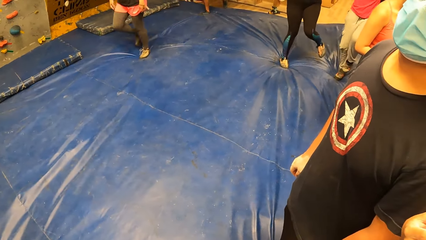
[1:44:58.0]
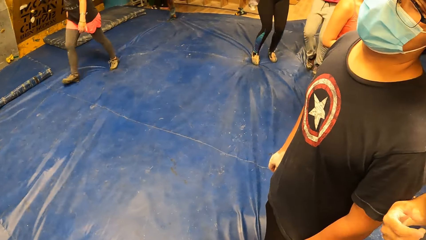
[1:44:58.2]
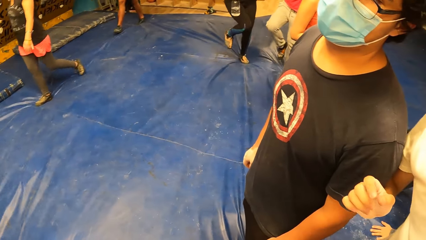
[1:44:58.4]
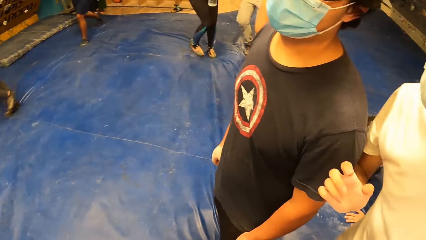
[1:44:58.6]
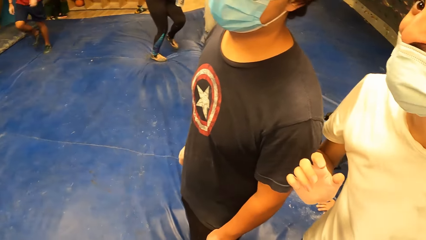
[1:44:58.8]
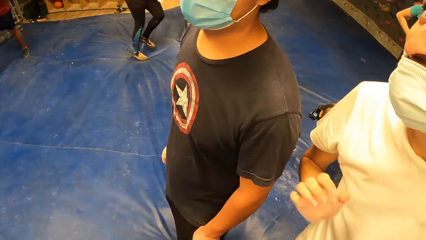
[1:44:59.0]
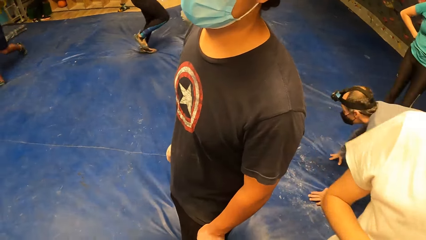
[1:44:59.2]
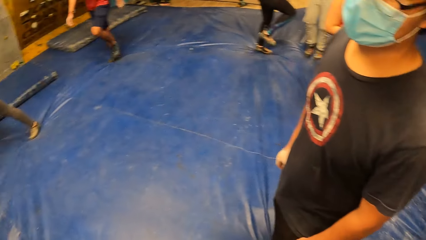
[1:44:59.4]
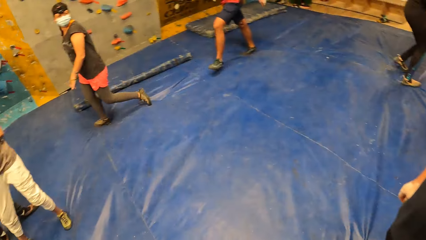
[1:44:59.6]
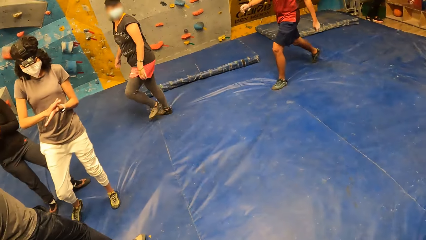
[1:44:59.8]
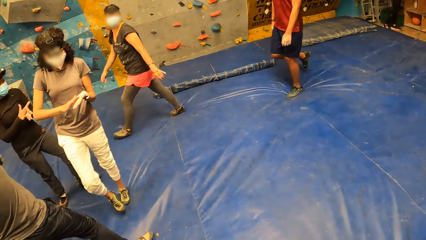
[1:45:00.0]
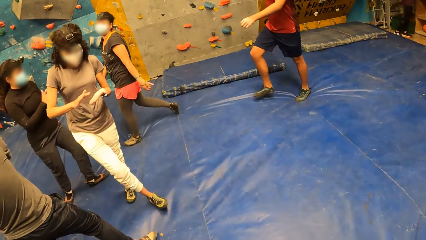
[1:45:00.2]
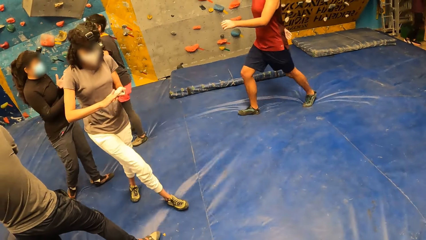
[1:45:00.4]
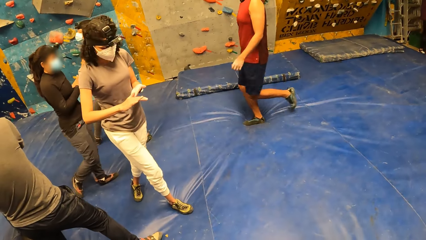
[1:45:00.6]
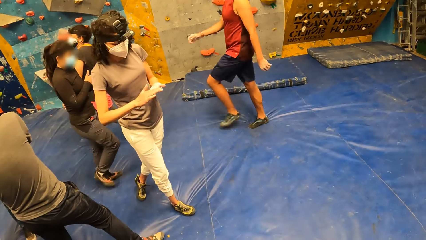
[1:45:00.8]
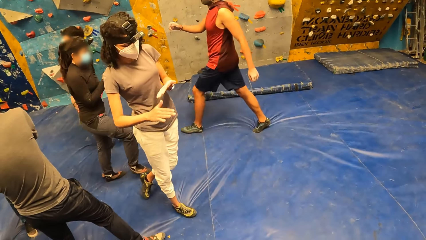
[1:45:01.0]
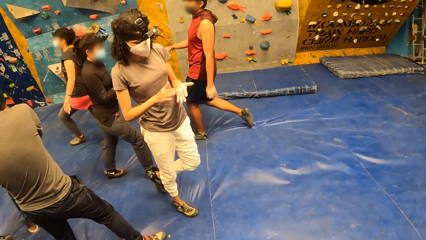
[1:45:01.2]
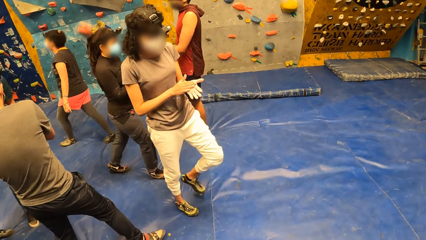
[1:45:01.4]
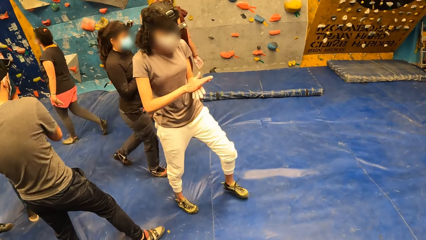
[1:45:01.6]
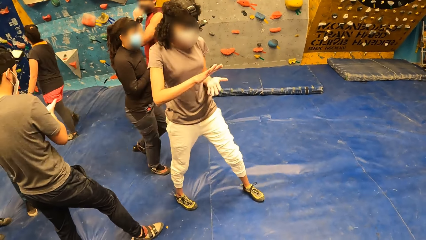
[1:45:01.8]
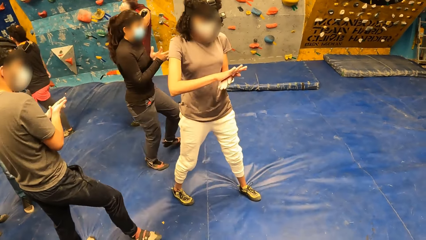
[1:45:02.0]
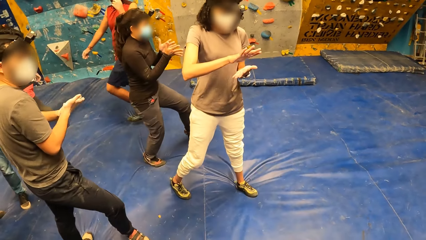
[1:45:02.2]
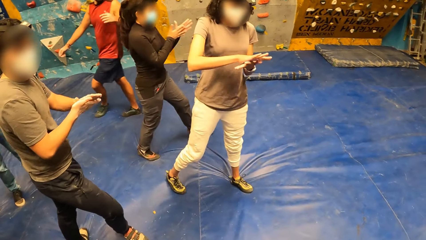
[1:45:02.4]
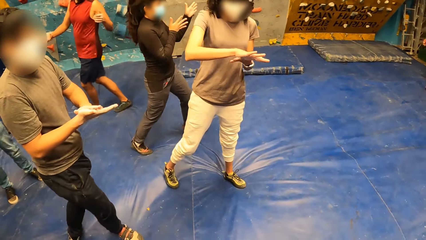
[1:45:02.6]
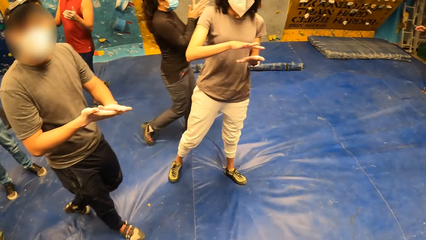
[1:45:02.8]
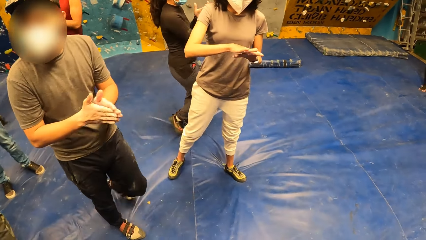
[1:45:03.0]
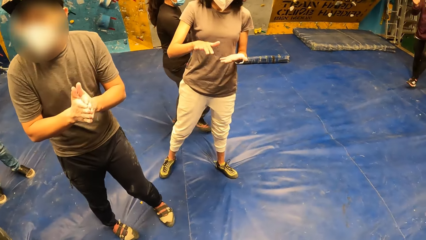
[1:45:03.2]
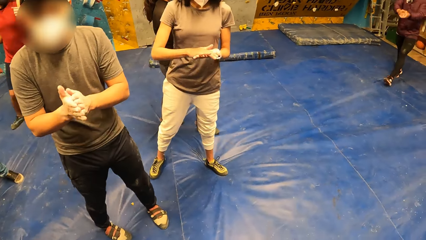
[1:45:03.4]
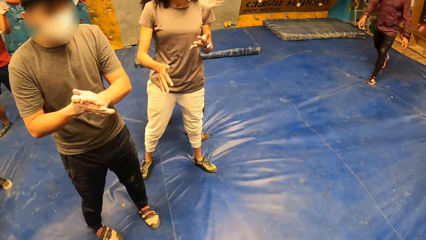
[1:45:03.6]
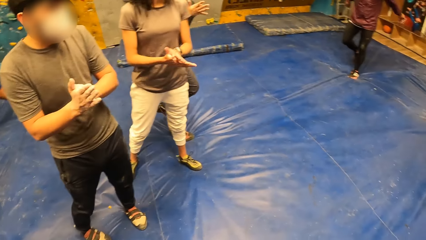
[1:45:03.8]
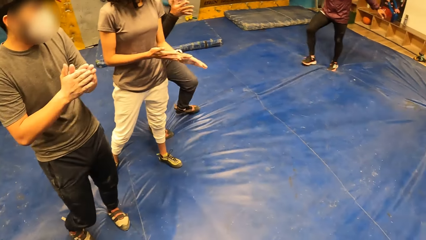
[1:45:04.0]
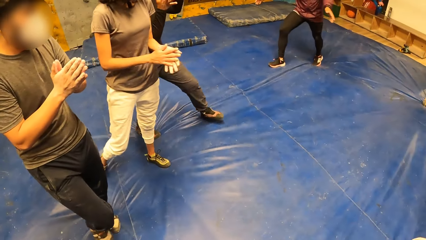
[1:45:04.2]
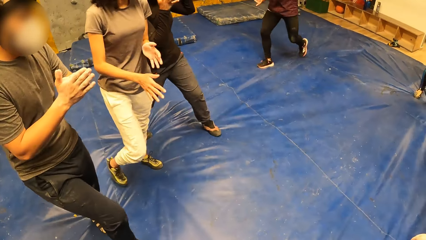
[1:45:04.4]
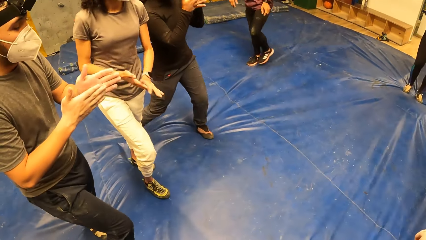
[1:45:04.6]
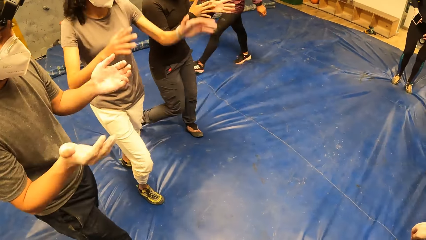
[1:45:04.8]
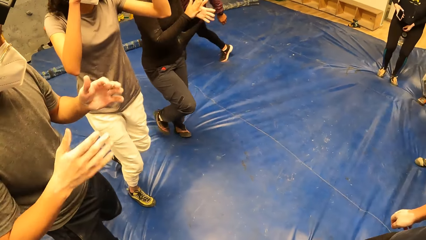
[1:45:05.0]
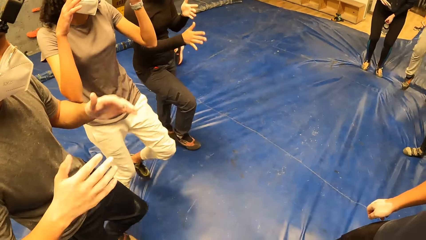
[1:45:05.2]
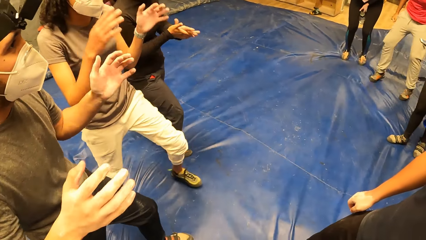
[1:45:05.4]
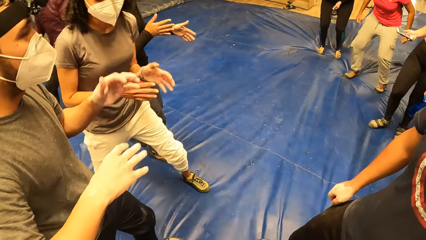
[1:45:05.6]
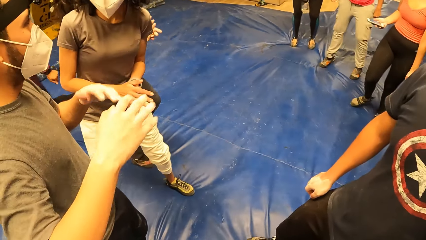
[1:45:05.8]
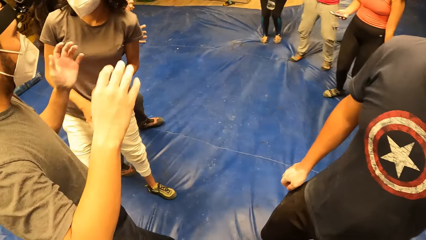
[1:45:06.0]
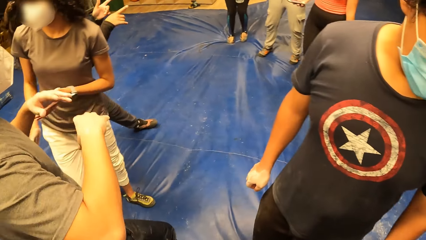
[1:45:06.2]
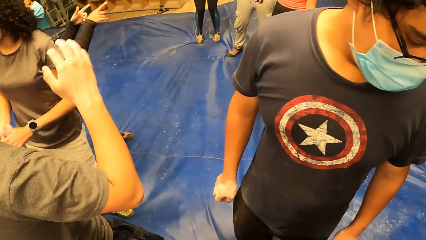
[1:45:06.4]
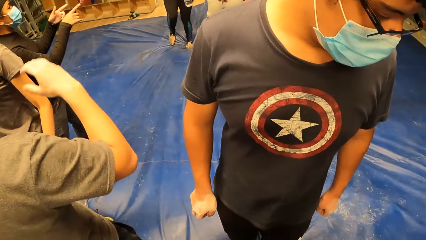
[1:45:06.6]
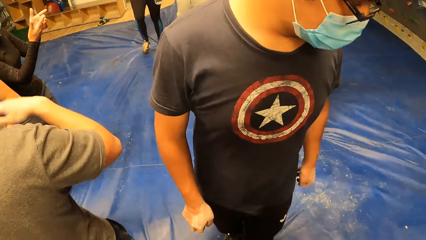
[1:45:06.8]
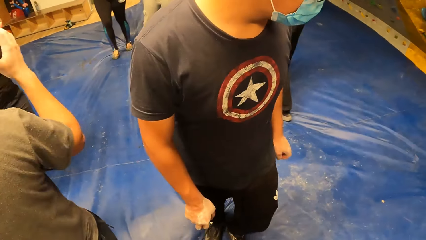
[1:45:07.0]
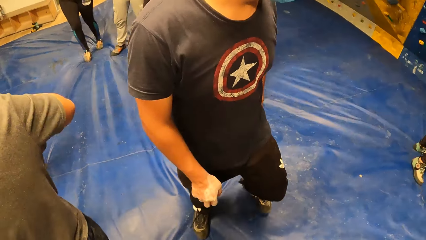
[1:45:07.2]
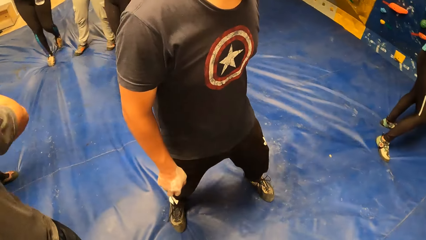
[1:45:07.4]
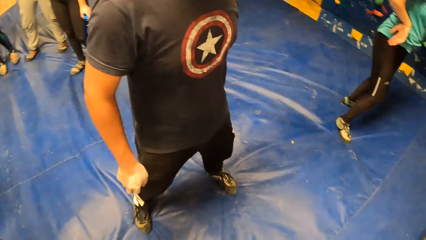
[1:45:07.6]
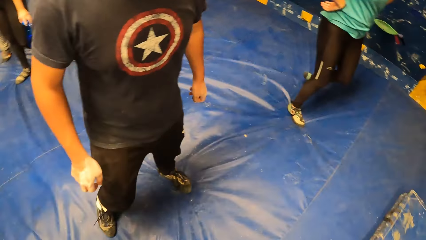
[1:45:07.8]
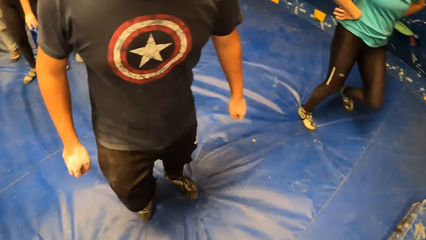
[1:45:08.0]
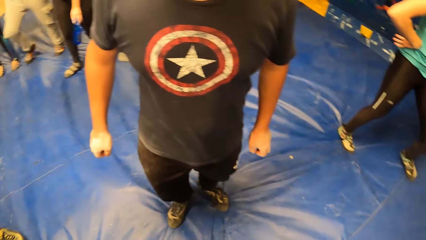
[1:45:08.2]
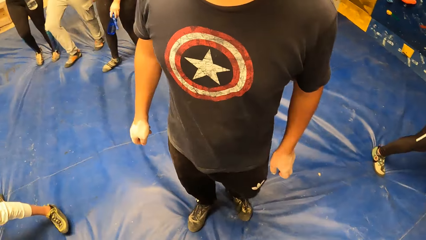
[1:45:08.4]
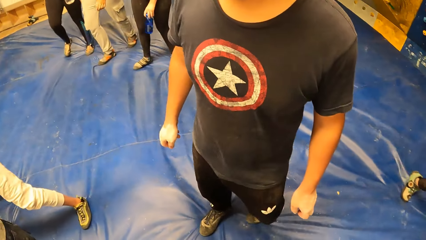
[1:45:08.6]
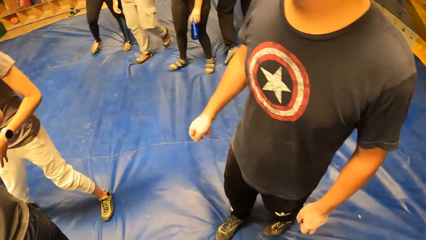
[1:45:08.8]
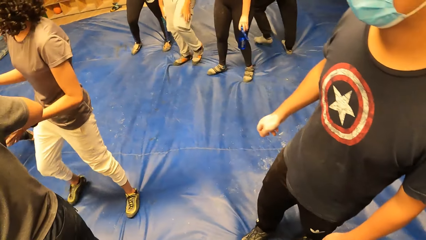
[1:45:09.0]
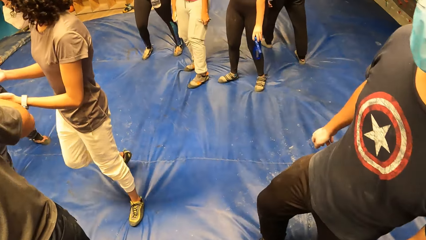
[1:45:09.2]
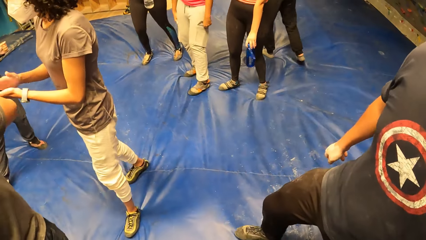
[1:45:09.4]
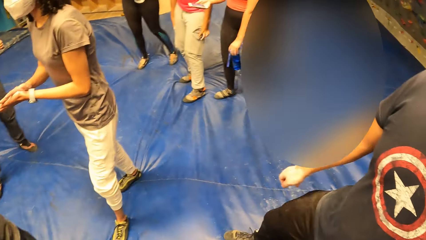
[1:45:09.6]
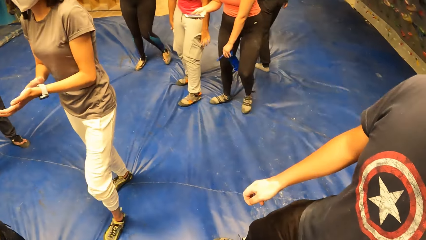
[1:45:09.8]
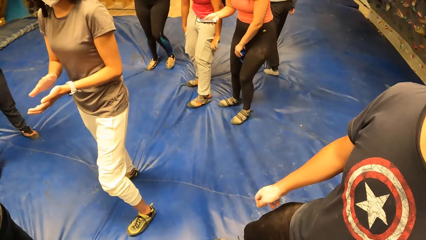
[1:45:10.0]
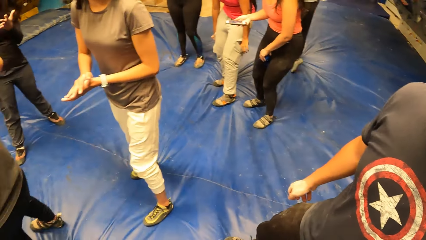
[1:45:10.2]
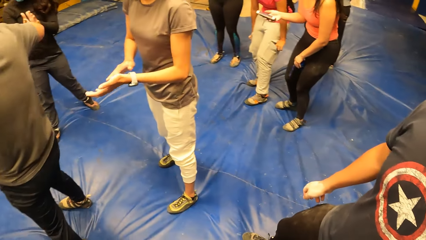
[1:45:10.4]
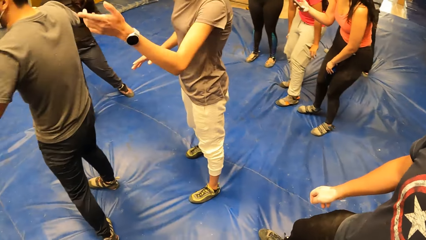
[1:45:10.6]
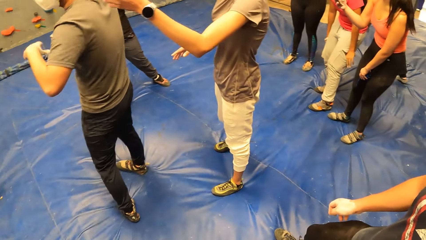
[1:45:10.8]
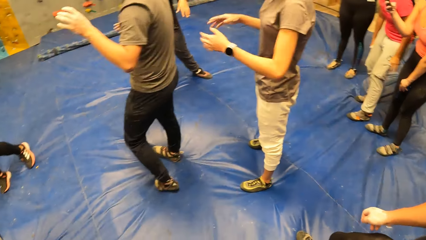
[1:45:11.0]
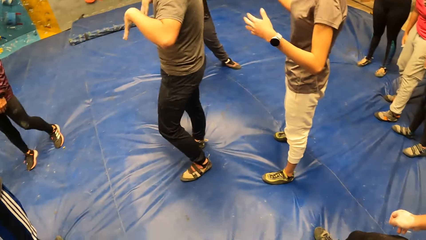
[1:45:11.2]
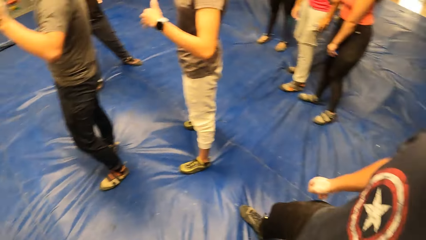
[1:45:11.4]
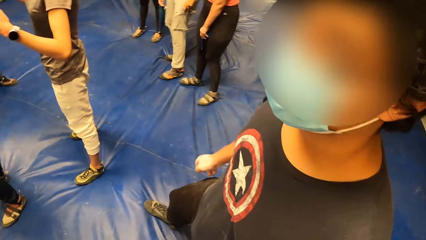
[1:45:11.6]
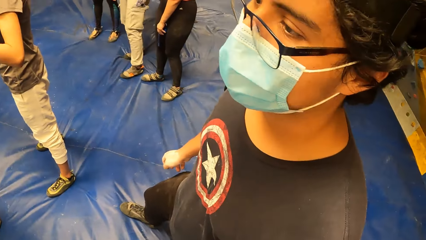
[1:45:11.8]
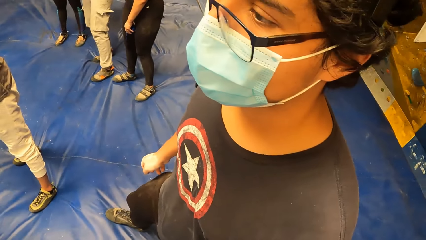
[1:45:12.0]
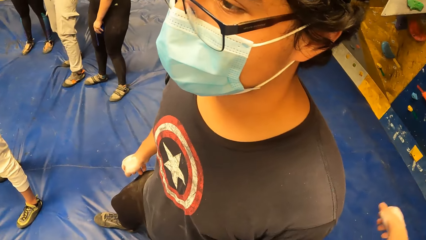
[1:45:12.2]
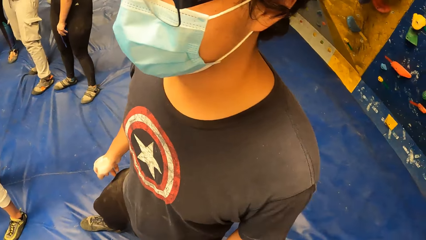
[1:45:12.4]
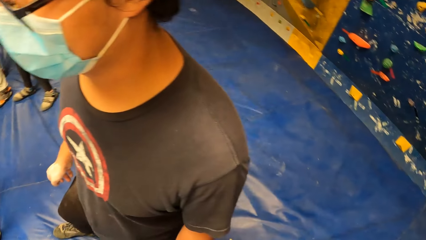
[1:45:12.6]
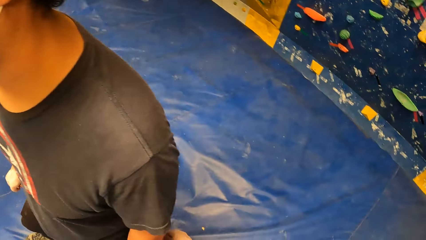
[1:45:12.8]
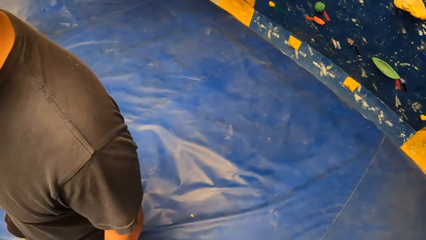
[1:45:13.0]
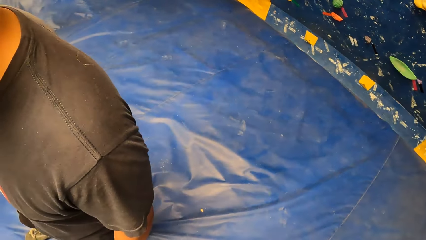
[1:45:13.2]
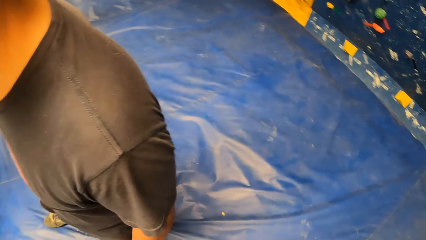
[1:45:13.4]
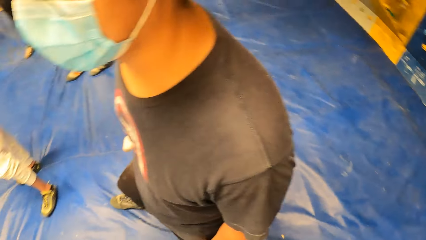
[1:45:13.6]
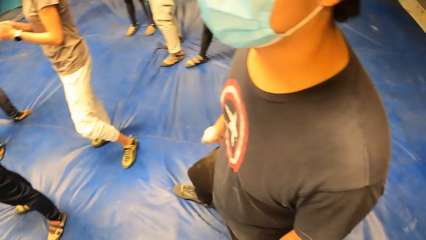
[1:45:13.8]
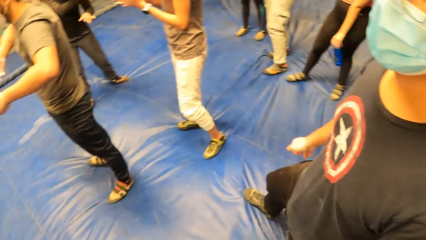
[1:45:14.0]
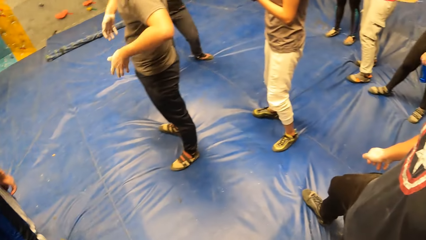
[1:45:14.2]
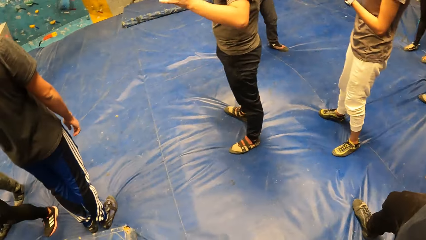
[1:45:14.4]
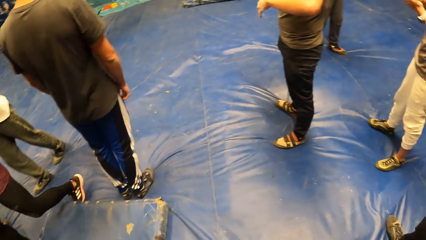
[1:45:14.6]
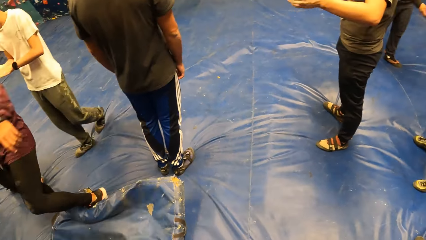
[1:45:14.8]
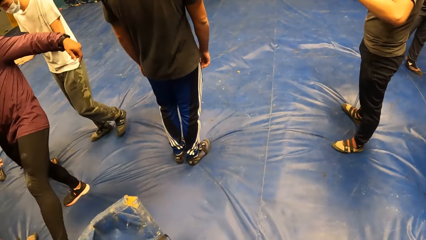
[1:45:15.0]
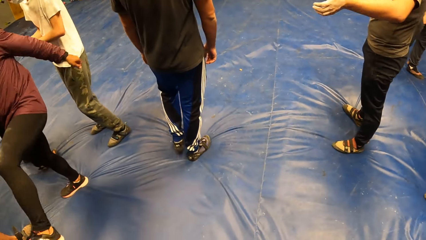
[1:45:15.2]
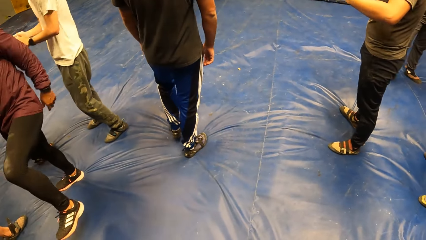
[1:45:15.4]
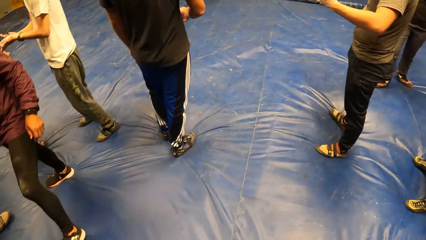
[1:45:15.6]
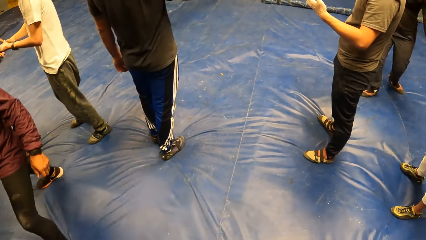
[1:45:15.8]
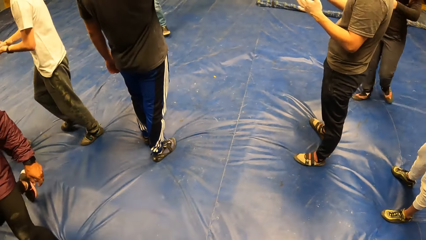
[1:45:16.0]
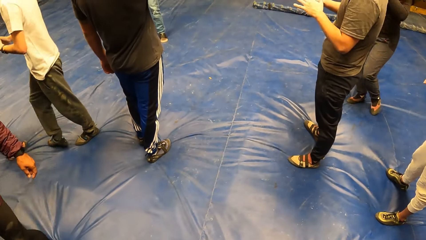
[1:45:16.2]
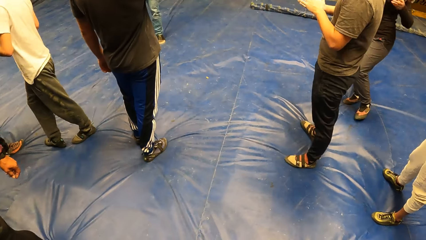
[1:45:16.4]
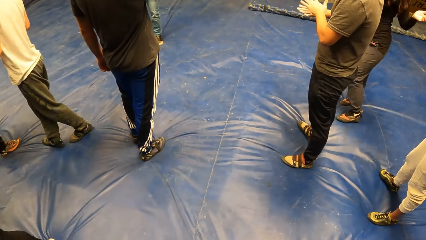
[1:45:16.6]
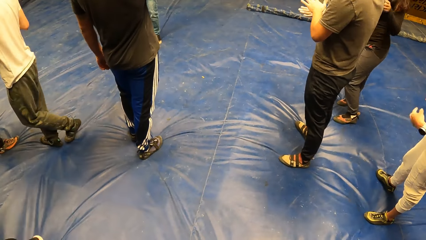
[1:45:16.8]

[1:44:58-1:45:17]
A man walks on the floor. A woman holds her phone with her right hand. The man stands in front of the camera wearer. The camera wearer looks around the room.
